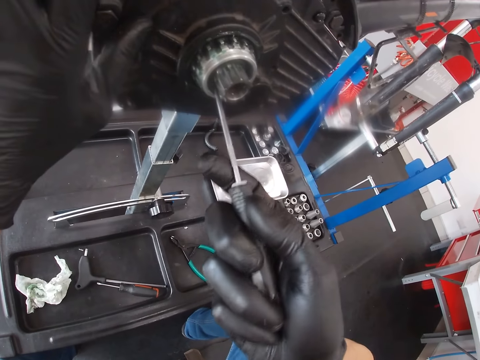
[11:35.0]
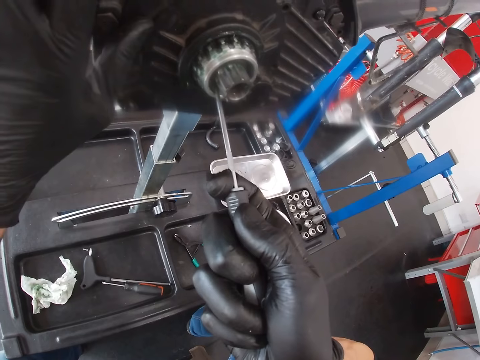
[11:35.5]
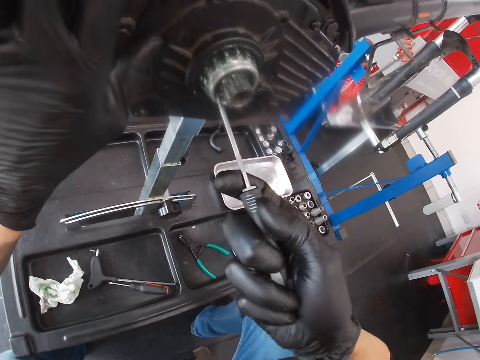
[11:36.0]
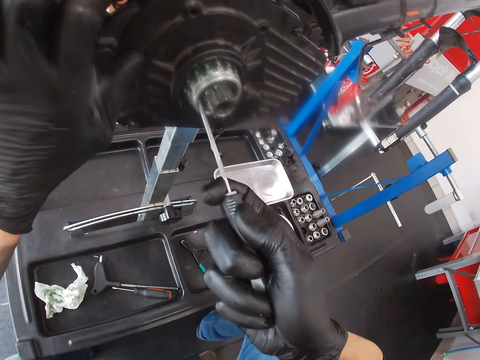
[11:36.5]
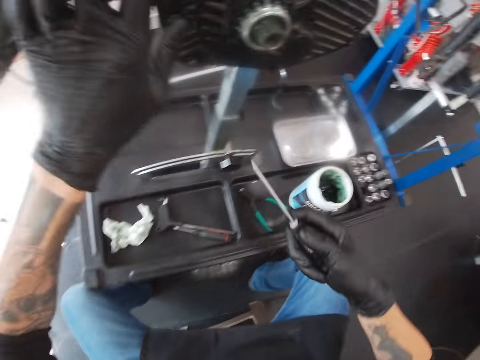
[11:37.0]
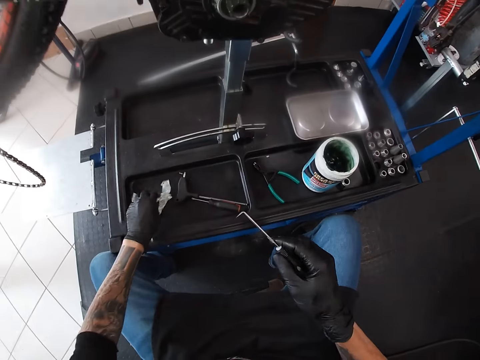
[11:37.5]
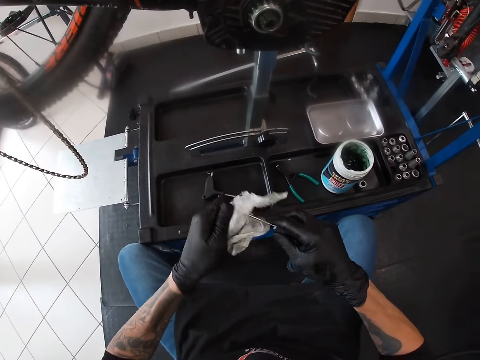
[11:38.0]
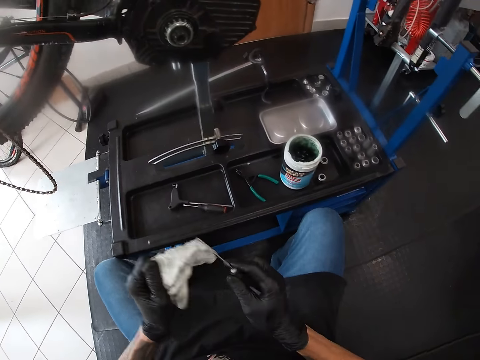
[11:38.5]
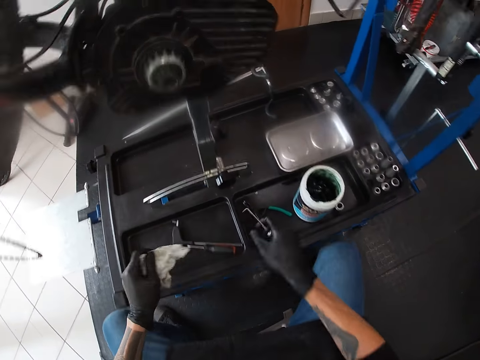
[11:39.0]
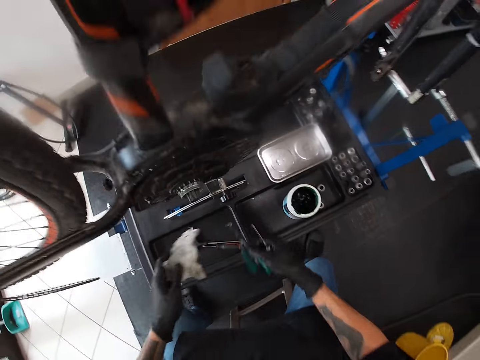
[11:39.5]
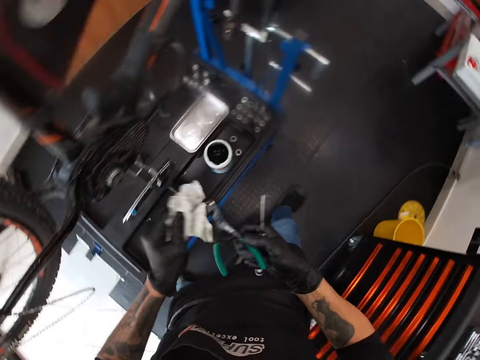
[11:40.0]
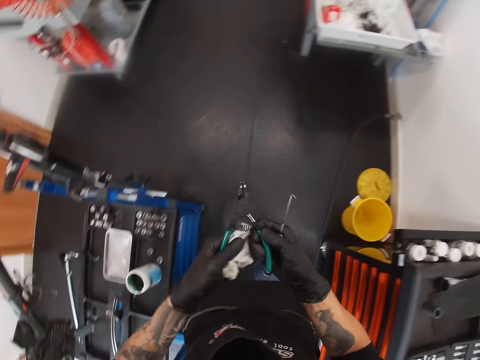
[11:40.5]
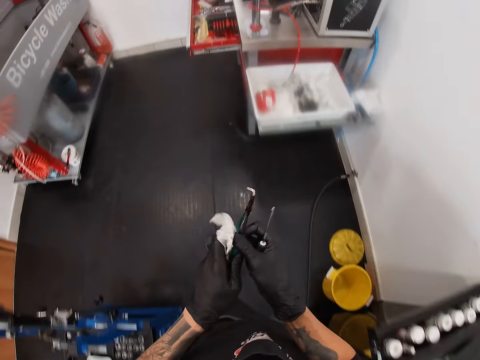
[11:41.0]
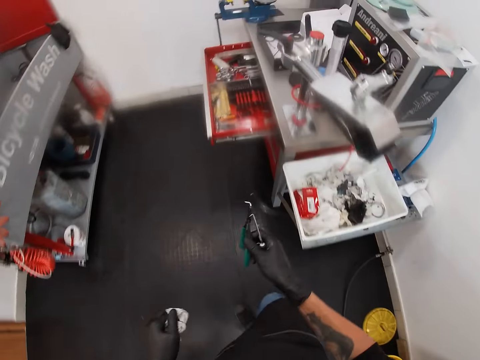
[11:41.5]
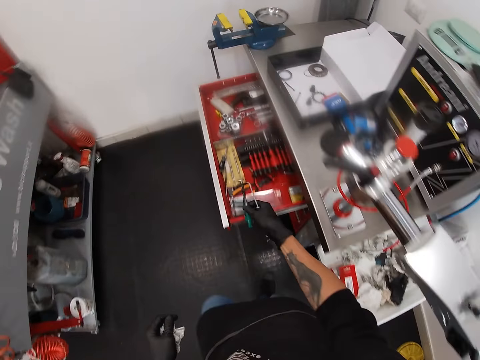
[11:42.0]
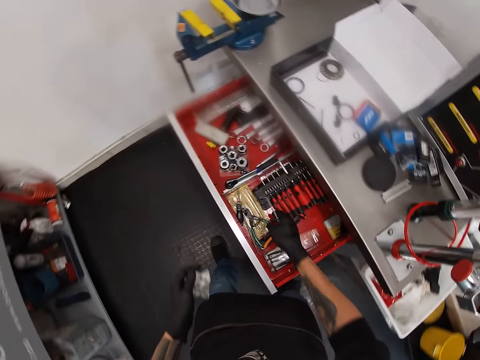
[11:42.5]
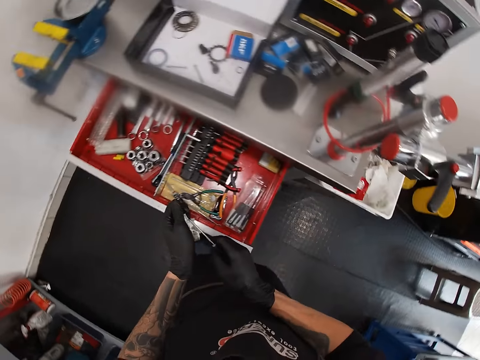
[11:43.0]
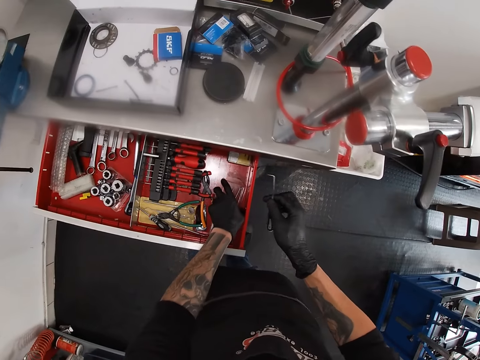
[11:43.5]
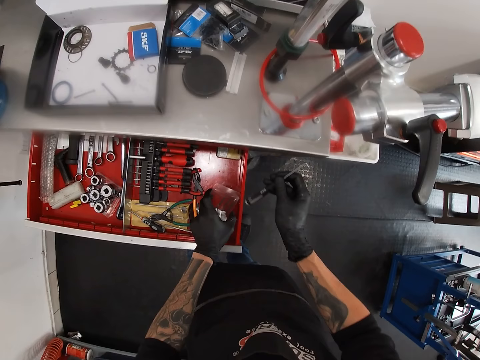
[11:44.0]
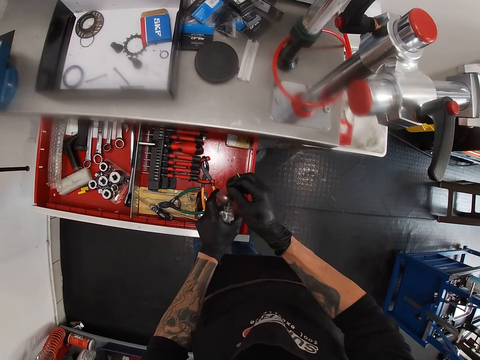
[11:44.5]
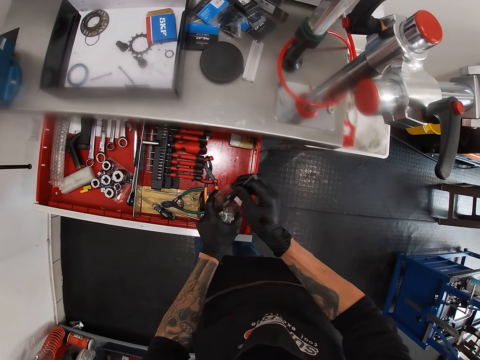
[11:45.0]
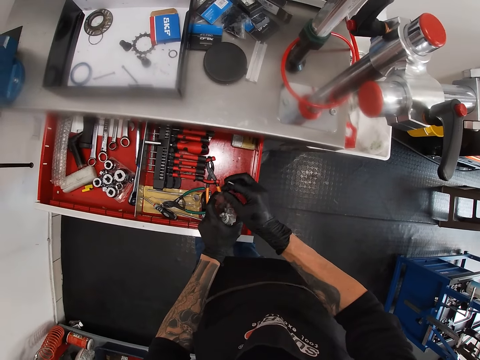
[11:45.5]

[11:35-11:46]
The camera wearer picks up the napkin from the bicycle work stand with his left hand. He wipes the shim extractor in his right hand with the napkin in his left hand. He picks up the snap ring plier from the bicycle work stand with his right hand. He wipes the snap ring plier in his right hand with the napkin in his left hand. He walks in the garage. He drops the snap ring plier in his right hand into the drawer of the workbench toolbox. He wipes the shim extractor in his right hand with the napkin in his left hand. He picks up the pack of shim extractors from the drawer of the workbench toolbox with his left hand. He puts the shim extractor in his right hand into the pack of shim extractors in his left hand.

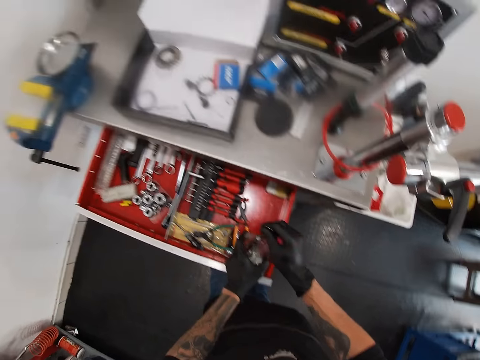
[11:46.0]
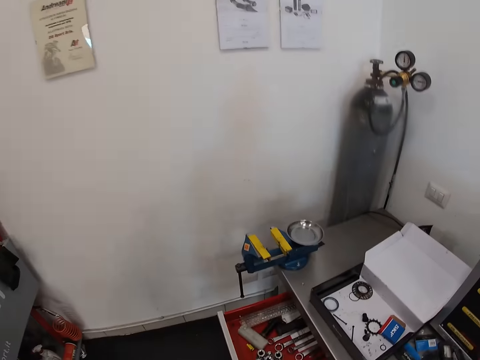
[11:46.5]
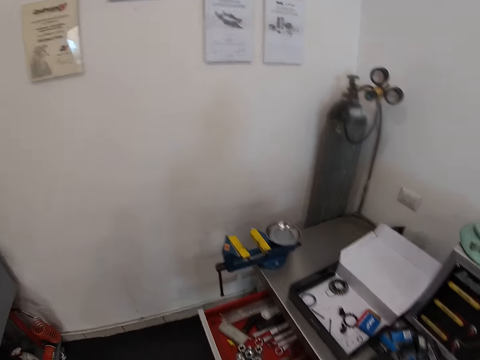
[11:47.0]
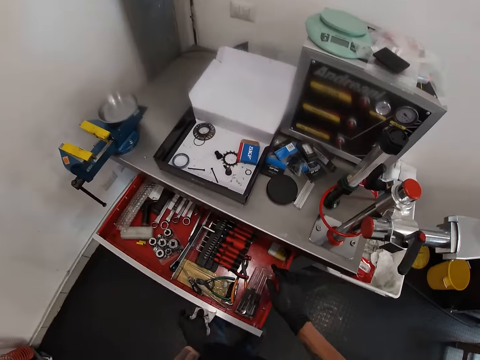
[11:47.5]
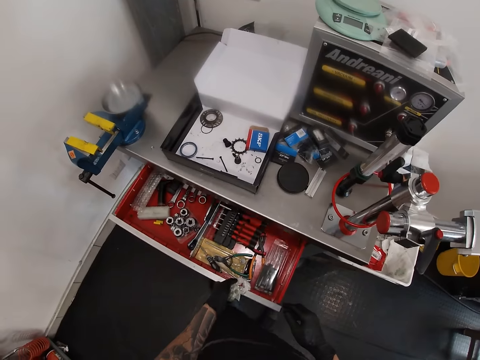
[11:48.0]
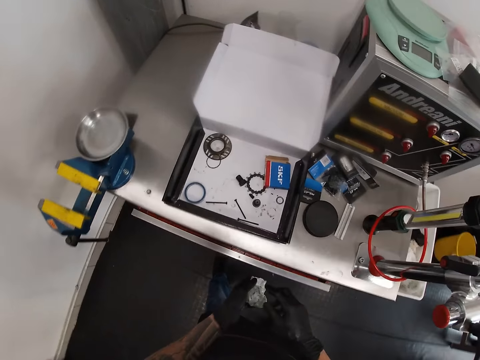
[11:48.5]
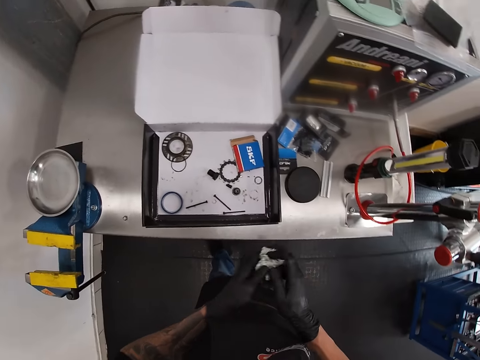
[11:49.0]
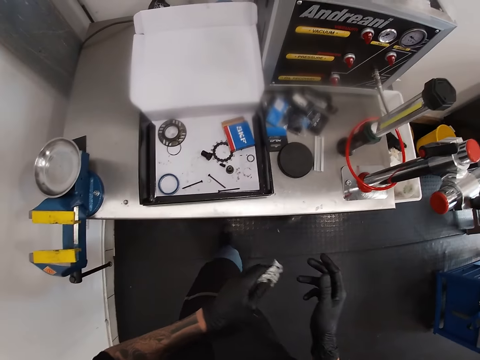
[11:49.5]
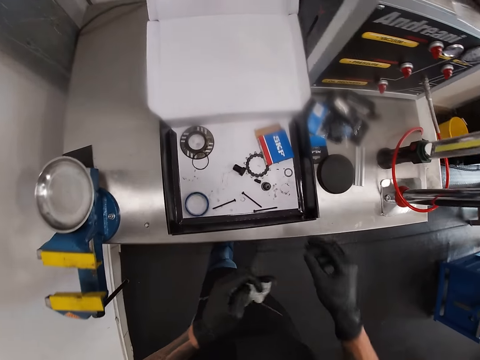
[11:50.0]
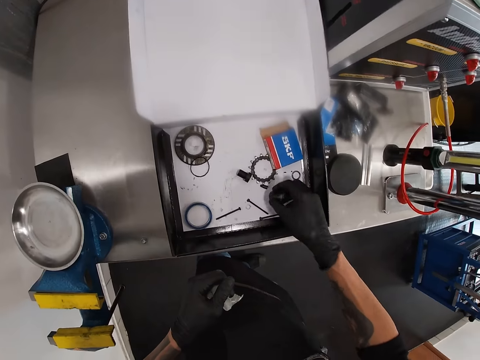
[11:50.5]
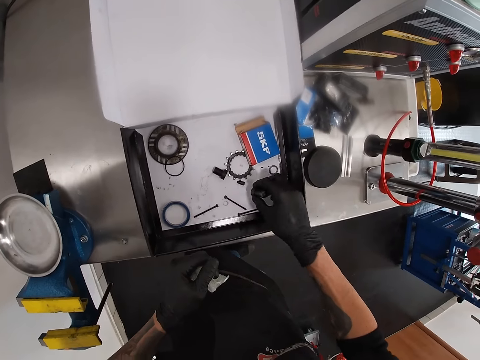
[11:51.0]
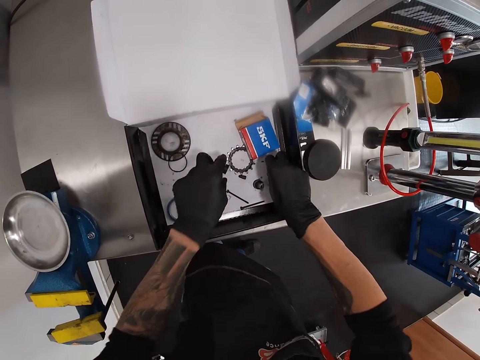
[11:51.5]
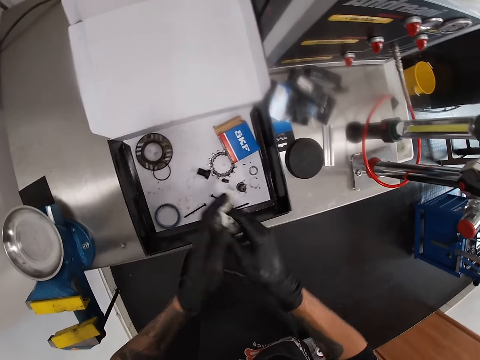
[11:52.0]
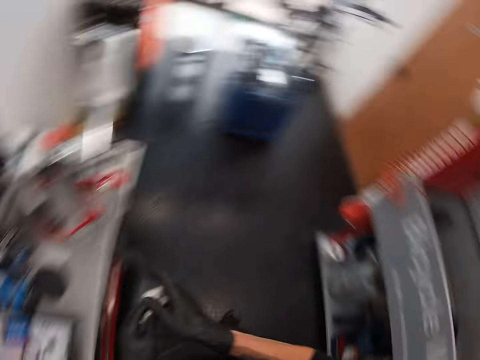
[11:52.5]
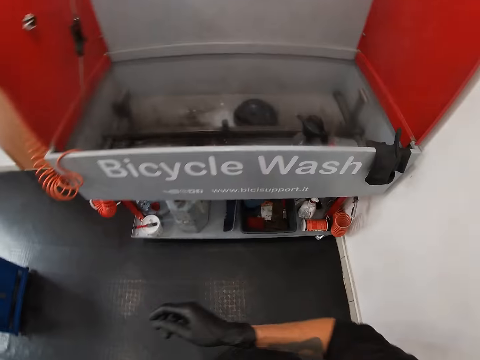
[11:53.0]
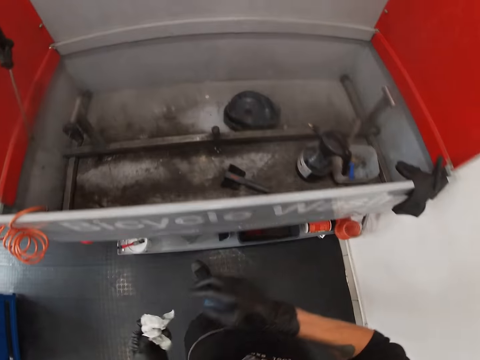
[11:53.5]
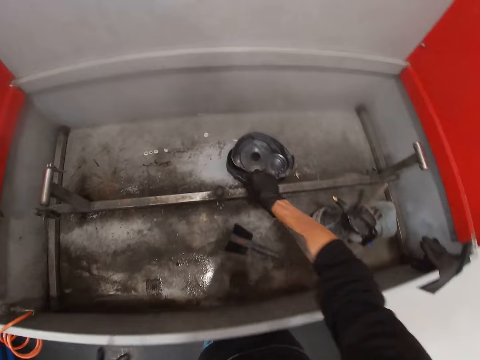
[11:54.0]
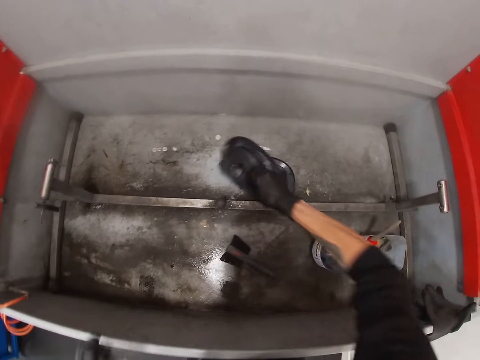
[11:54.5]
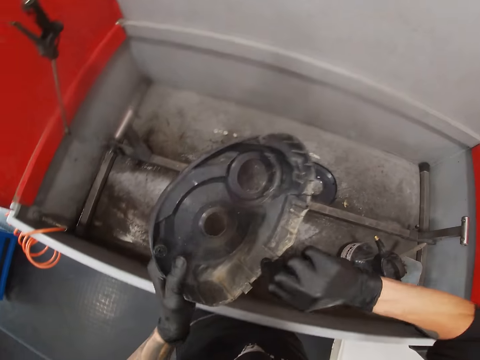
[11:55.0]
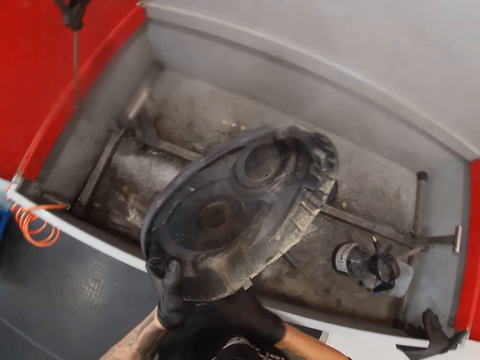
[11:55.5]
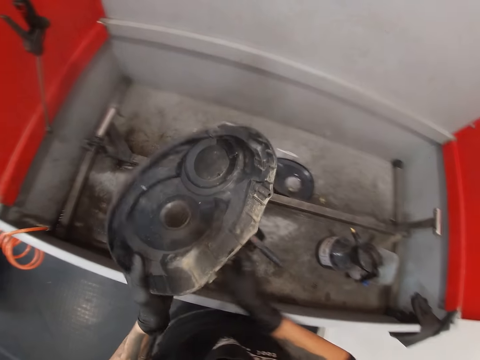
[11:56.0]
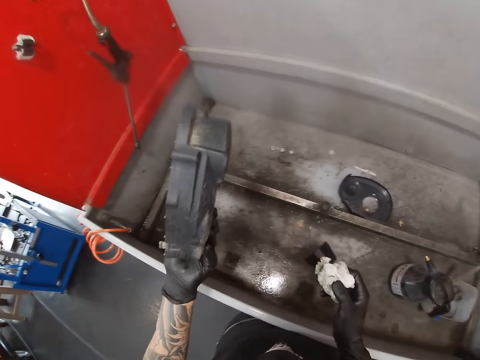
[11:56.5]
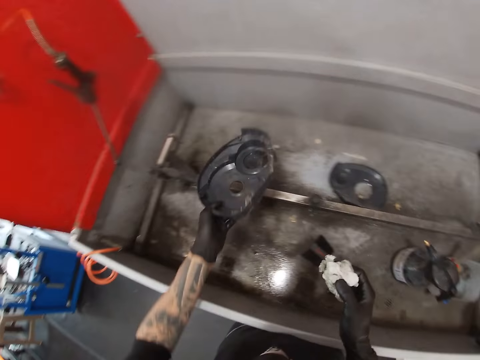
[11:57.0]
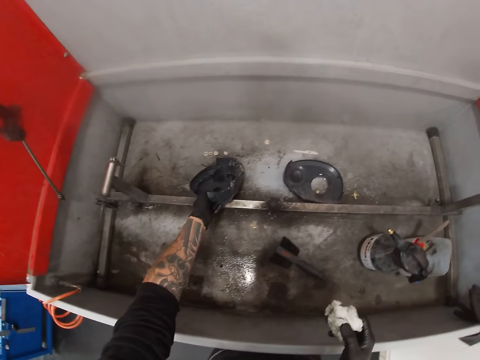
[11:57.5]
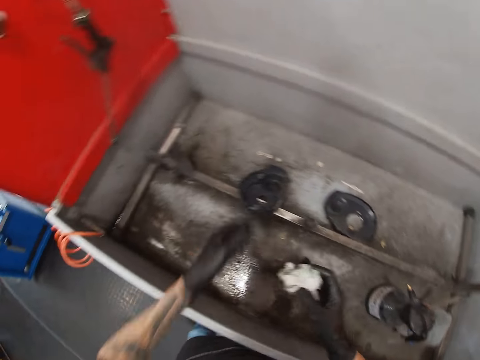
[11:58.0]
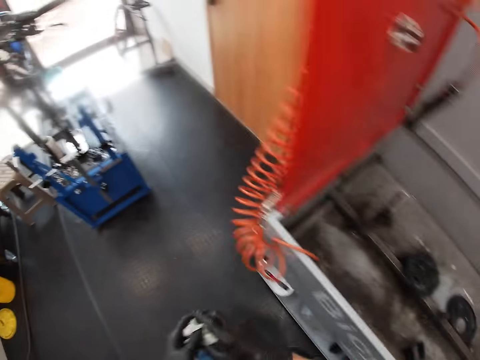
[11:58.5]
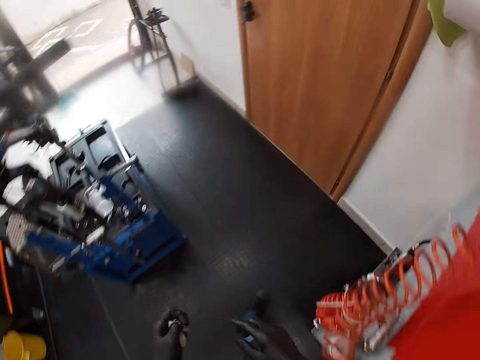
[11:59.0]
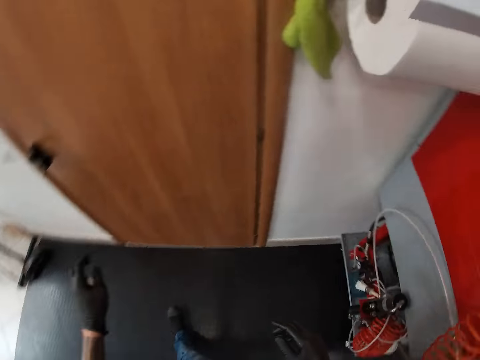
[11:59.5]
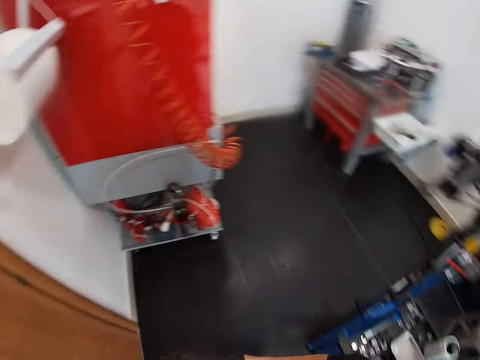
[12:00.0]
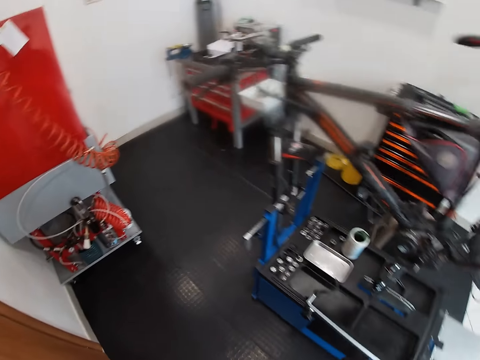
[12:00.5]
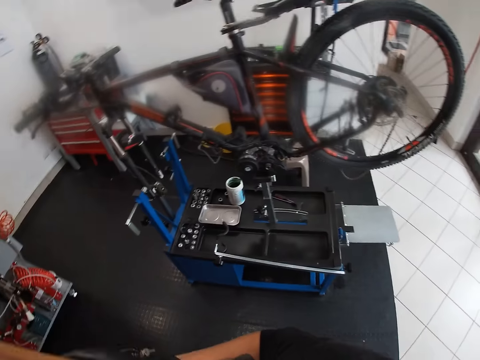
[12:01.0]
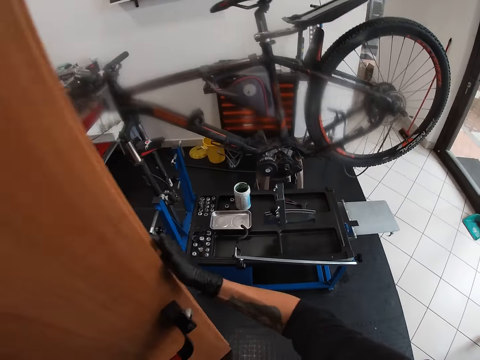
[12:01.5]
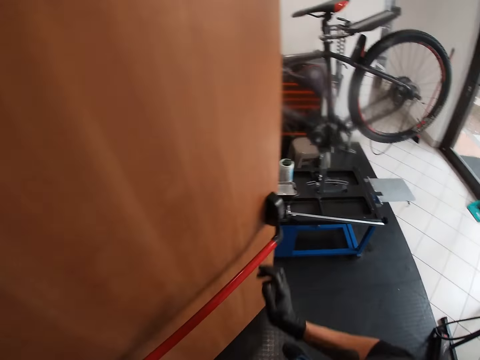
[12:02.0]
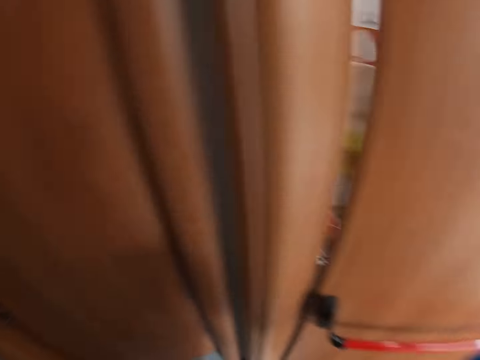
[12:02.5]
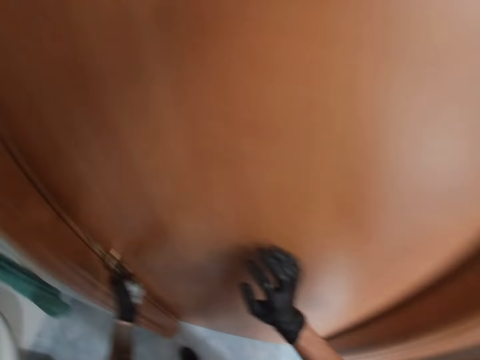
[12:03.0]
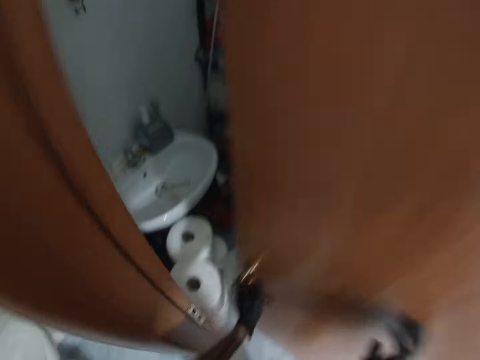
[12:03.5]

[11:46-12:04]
The camera wearer looks around. He drops the pack of shim extractors in his left hand into the drawer of the workbench toolbox. He closes the drawer of the workbench toolbox with his left hand. He wipes his right hand with the napkin in his left hand. He picks up an axle nut from a box on the workbench toolbox with his right hand. He holds the bottom bracket. He places the axle nut in his right hand in the box. He touches a washer in the box with his right hand. He holds the napkin in both hands. He moves in the garage. He picks up an engine cover from a bicycle wash station with his right hand. He passes the engine cover from his right hand to his left hand. He takes the napkin from his left hand with his right hand. He places the engine cover in his left hand in the bicycle wash station. He passes the napkin from his right hand to his left hand. He moves in the garage. He opens a door with his left hand. He places his right hand on the door. He opens the door with his left hand. He places his right hand on the door.
